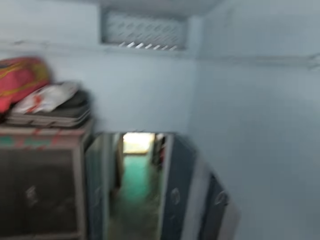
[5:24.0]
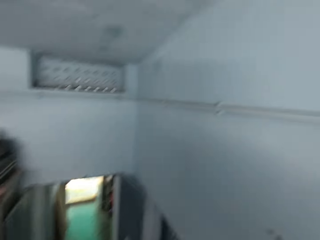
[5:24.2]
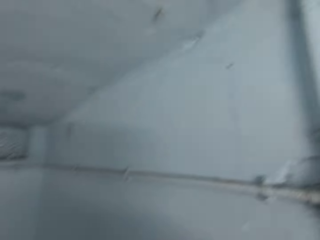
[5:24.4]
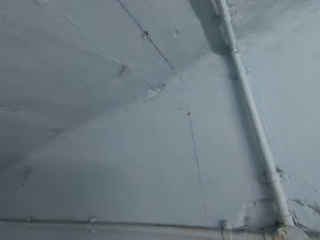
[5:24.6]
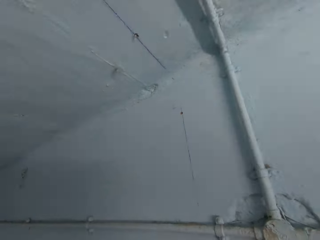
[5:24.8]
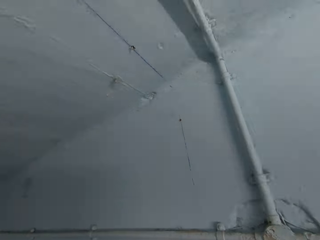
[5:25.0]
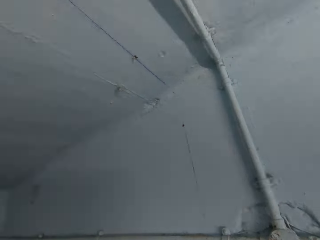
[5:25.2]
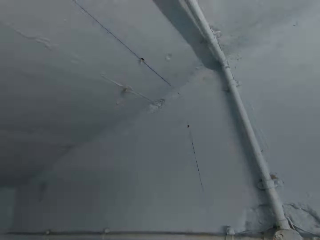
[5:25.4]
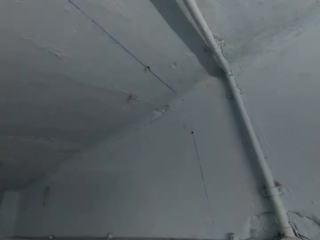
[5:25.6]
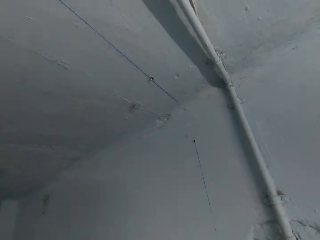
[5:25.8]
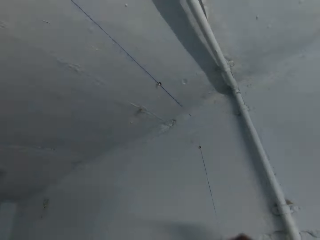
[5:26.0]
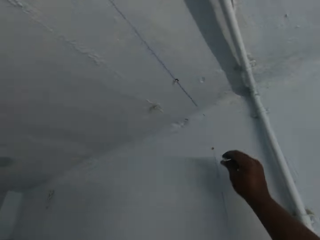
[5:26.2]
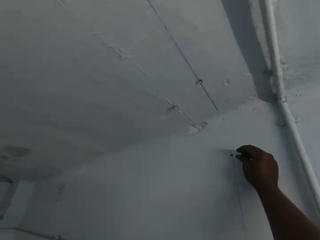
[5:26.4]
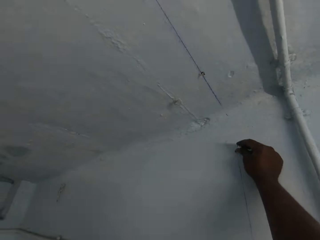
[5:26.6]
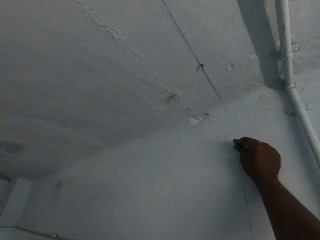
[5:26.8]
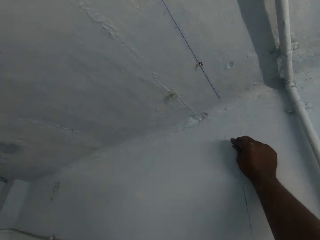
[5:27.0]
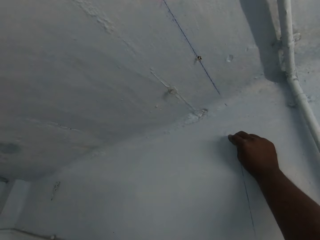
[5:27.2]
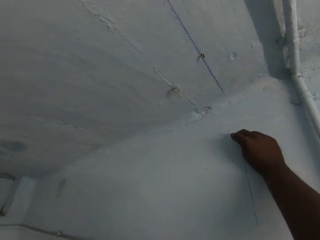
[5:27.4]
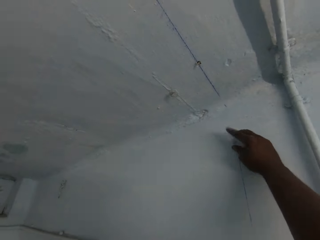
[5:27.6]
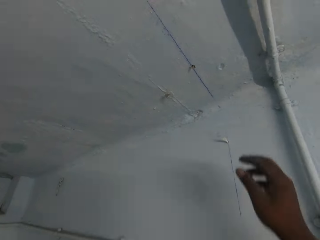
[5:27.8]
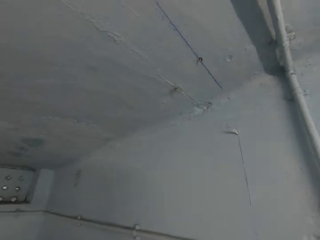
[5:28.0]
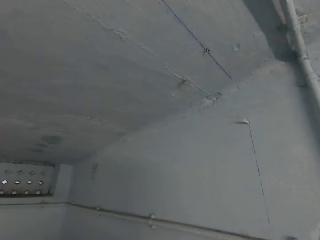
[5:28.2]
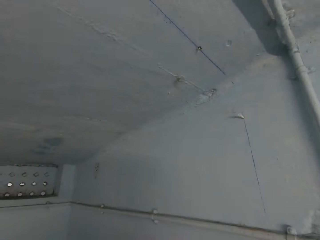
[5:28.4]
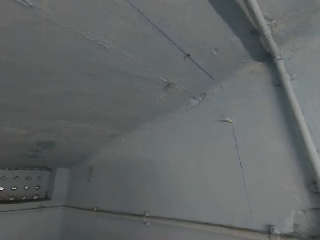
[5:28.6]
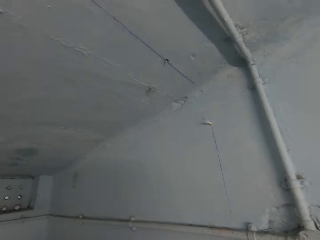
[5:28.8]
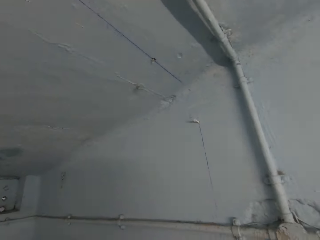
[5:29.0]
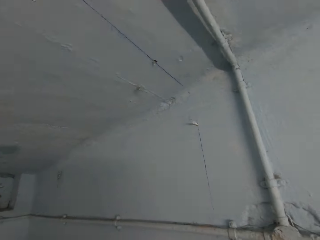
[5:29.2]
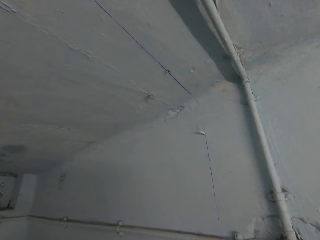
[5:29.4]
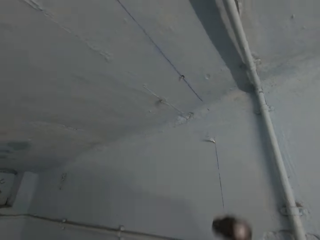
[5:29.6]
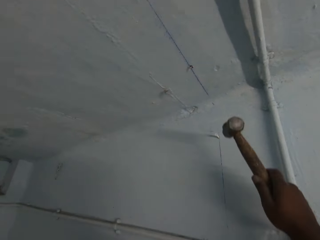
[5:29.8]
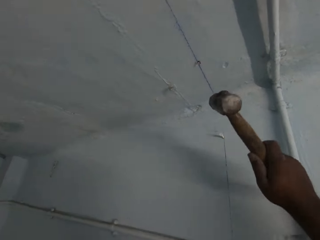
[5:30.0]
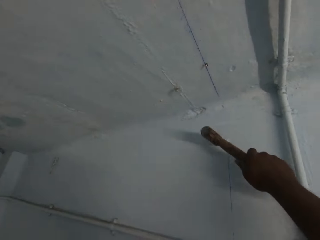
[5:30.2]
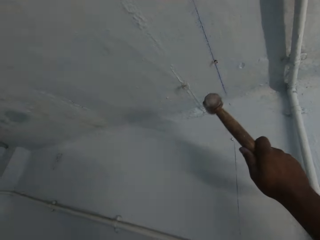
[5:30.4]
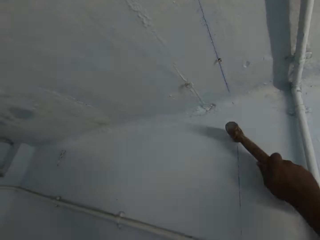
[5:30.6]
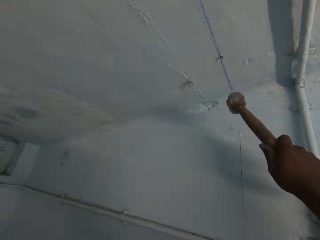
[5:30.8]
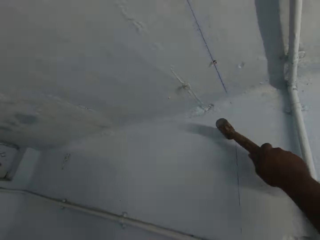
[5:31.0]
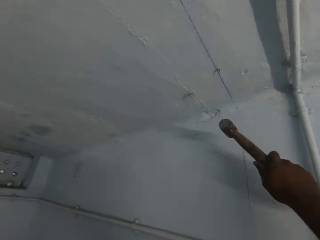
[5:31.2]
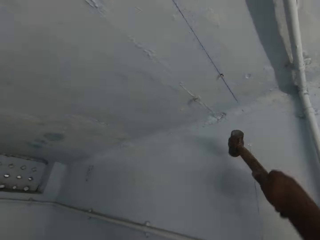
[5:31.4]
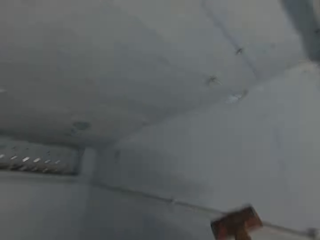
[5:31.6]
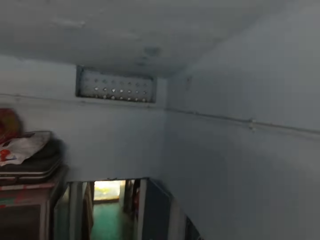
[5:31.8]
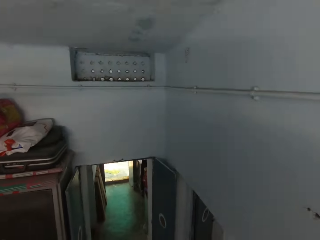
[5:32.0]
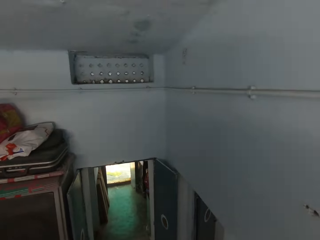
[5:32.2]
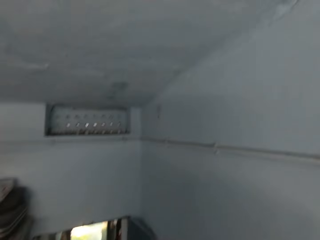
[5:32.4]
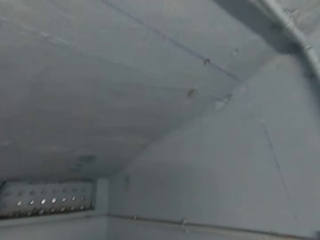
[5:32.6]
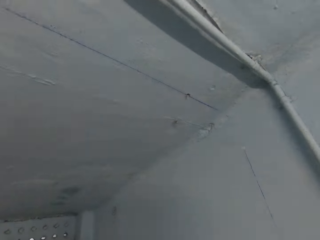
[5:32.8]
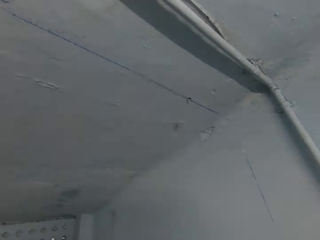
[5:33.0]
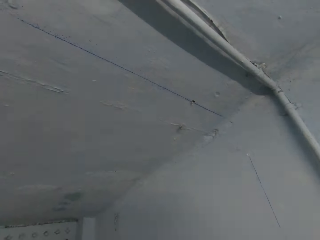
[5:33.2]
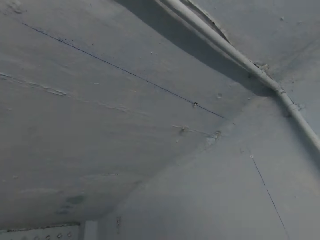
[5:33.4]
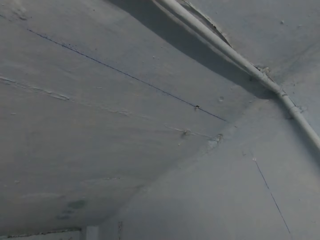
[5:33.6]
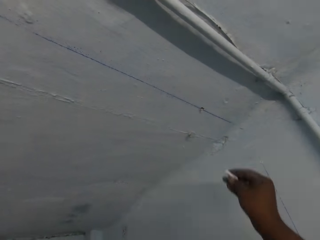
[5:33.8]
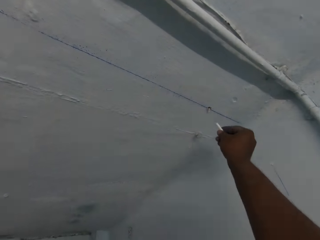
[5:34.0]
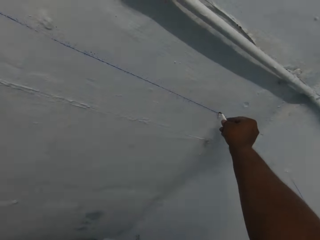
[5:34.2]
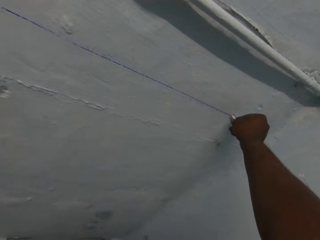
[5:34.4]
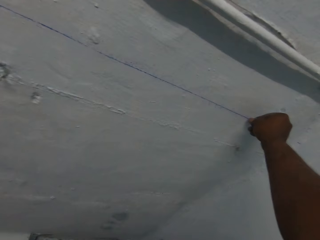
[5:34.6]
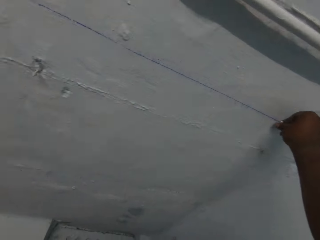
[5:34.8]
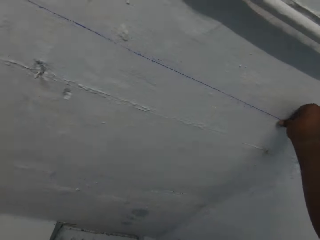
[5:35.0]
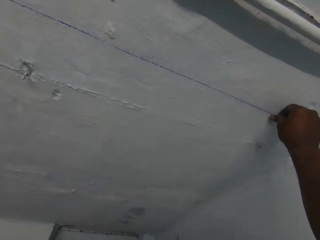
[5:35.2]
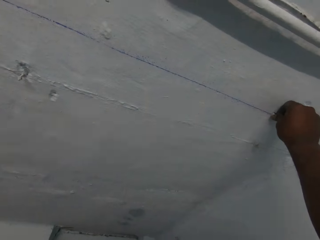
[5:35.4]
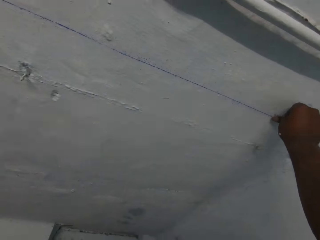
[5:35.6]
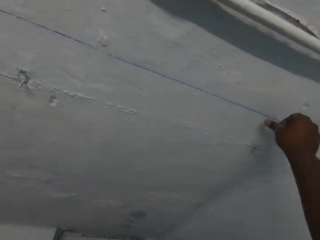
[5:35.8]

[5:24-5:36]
The camera wearer pushes a push pin into the wall with his right hand. He looks around. He hits the push pin on the wall with the hammer in his right hand. He looks around. He pushes a push pin into a ceiling with his right hand.

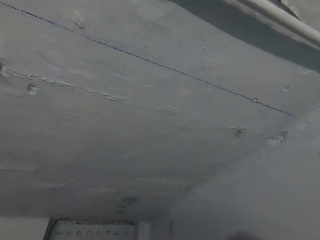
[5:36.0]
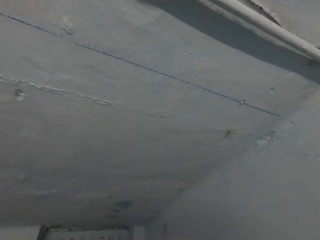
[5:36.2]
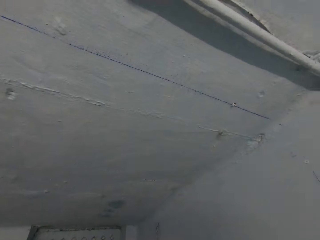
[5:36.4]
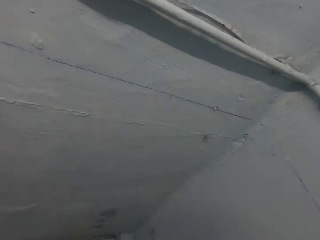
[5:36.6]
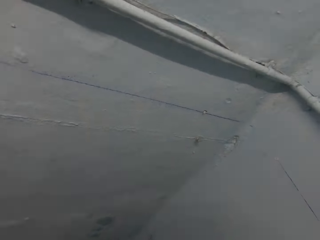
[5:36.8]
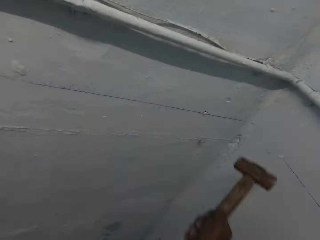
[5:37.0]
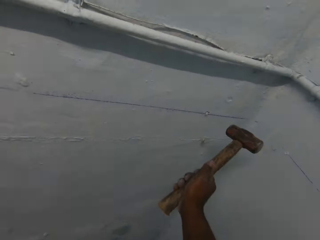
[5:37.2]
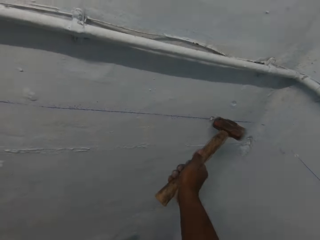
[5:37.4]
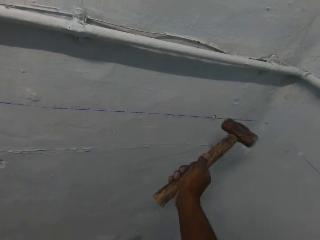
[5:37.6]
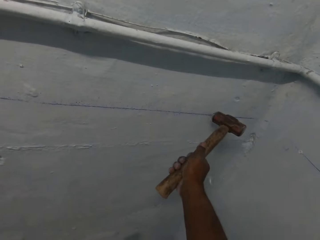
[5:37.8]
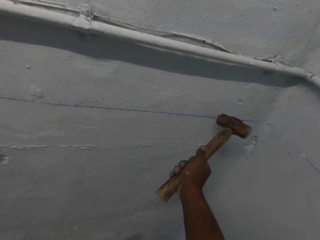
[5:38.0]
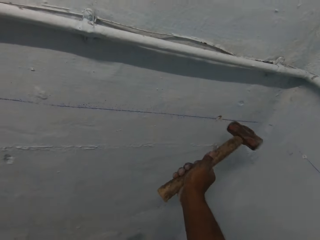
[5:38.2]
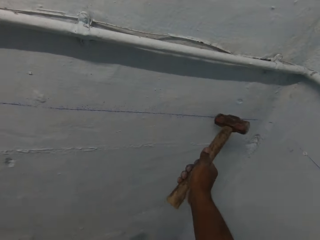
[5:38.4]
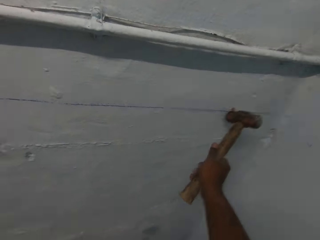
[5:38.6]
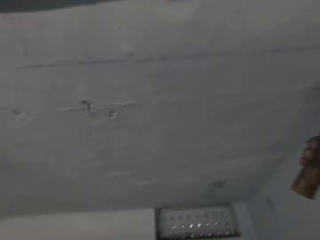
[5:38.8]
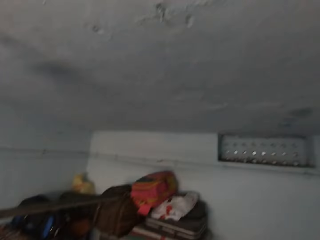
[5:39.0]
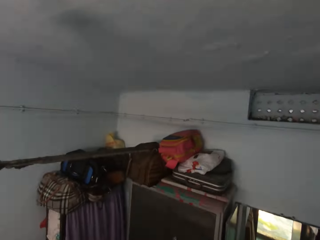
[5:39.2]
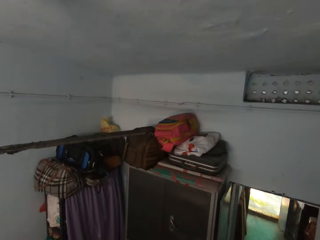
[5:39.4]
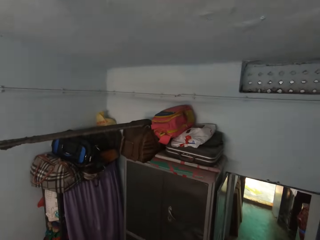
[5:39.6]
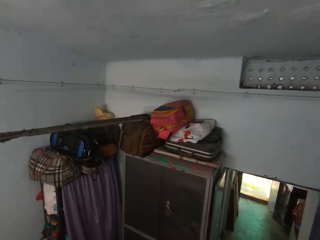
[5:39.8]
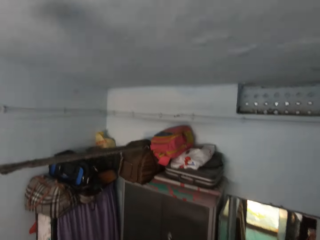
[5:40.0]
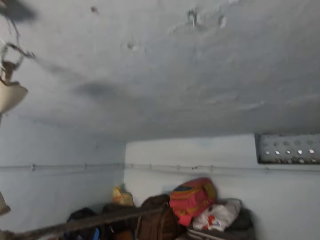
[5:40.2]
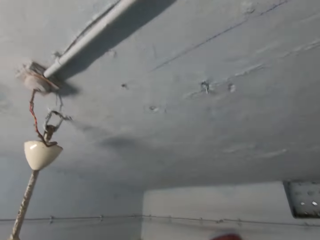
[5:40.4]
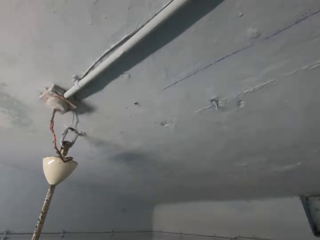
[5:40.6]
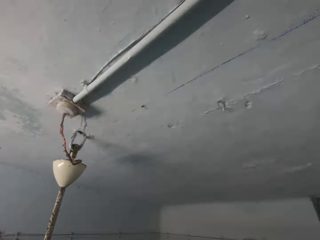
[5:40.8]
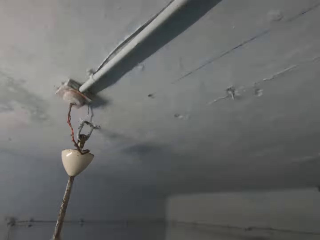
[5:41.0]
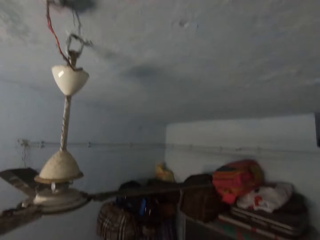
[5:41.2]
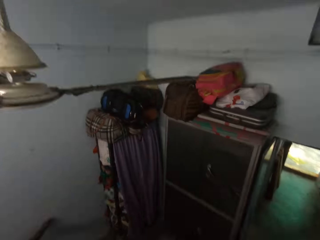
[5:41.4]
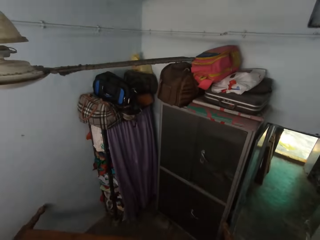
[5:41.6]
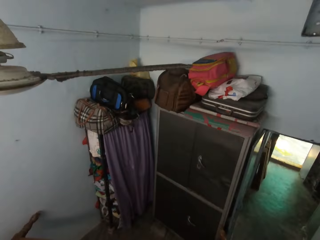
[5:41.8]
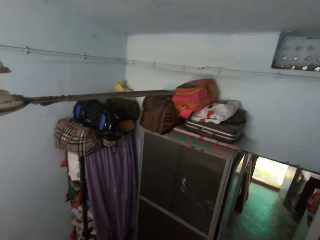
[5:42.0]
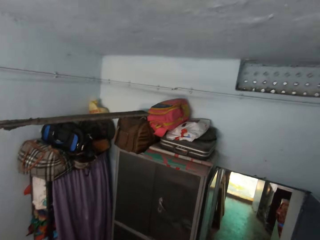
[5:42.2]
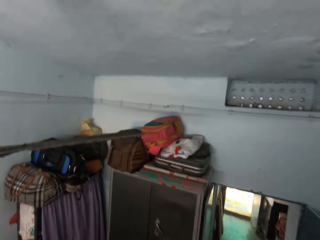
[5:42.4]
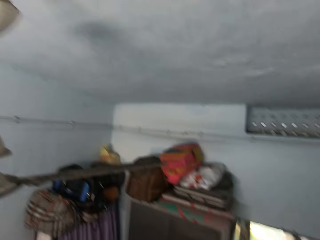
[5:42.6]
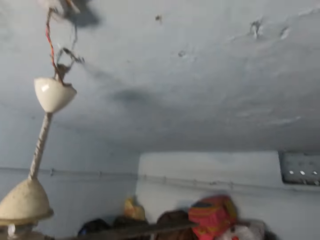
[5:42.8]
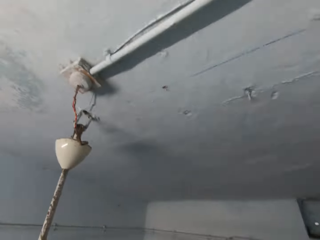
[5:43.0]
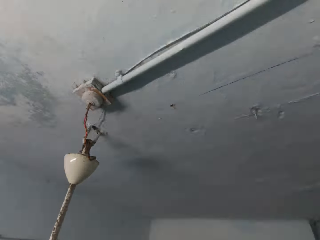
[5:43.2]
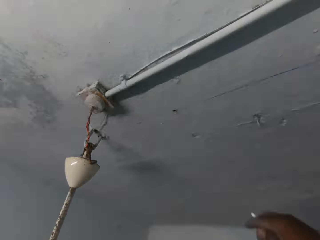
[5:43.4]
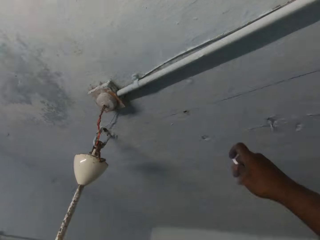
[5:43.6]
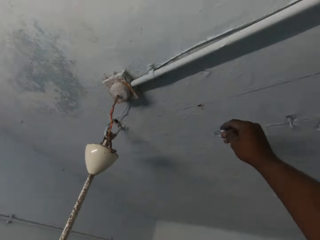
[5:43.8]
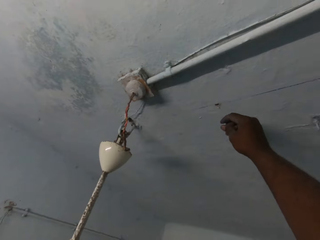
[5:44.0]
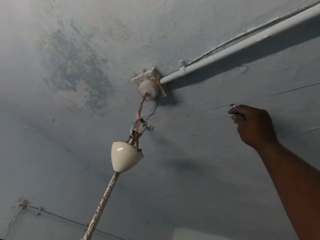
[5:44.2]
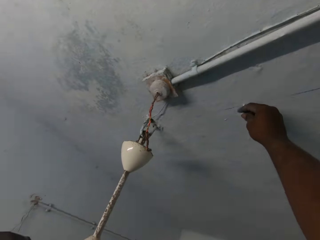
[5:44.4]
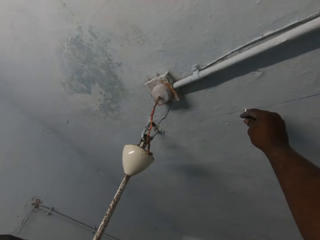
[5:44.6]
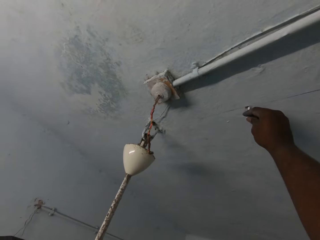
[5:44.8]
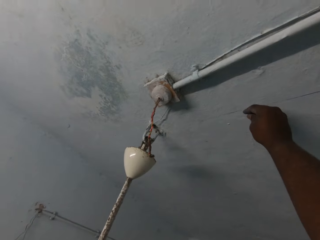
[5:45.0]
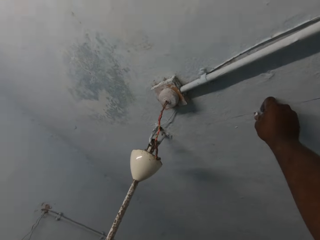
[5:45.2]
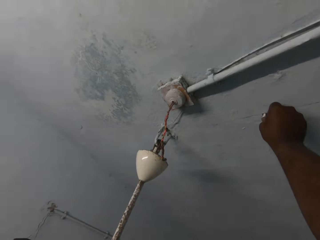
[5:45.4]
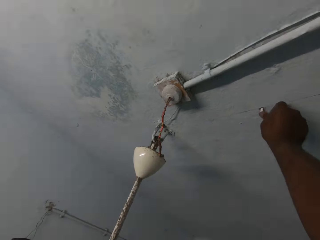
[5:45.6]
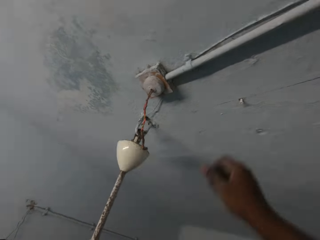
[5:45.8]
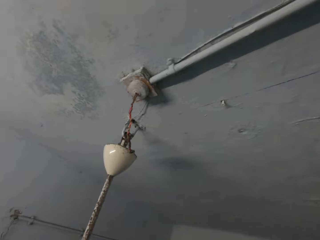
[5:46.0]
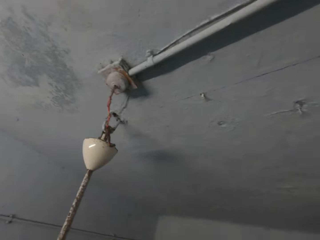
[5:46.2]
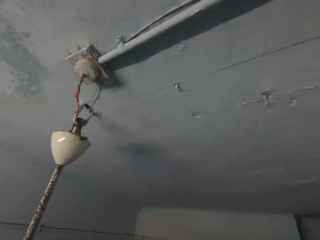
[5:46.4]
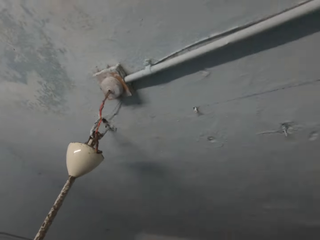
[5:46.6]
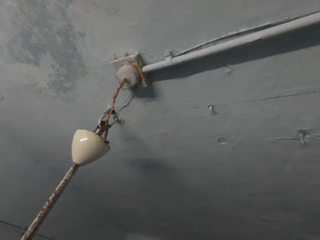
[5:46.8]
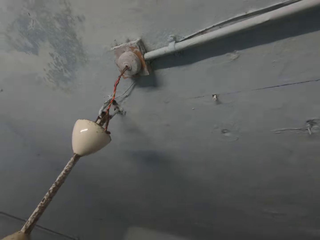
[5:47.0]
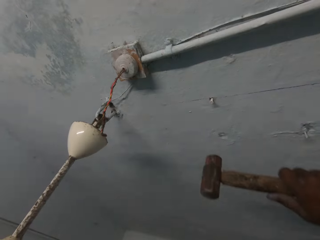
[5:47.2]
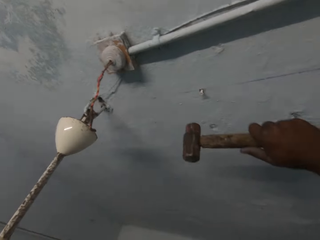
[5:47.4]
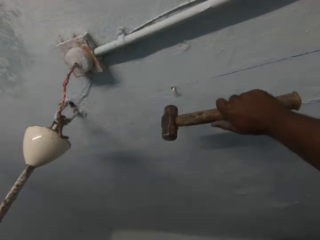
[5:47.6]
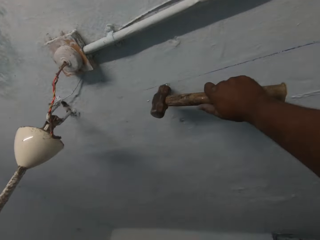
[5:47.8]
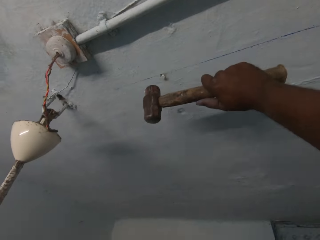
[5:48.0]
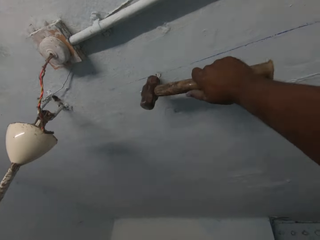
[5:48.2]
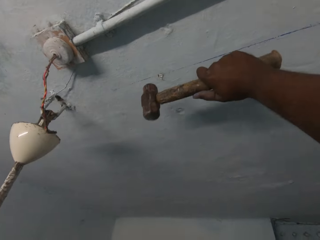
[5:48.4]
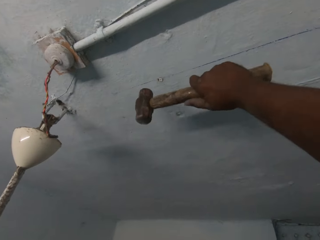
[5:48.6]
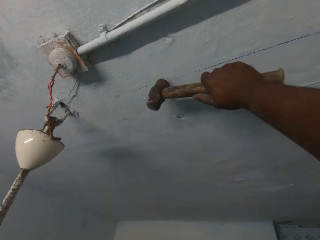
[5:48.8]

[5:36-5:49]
The camera wearer looks around. He hits the push pin in the ceiling with the hammer in his right hand. He looks around. He pushes a push pin into the ceiling with his right hand. He looks around. He hits the push pin into the ceiling with the hammer in his right hand.
